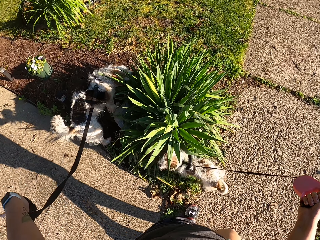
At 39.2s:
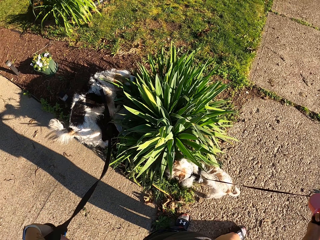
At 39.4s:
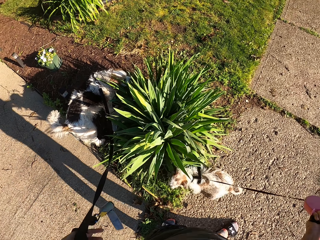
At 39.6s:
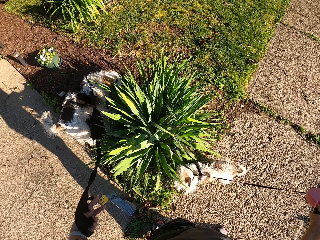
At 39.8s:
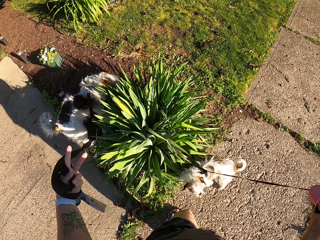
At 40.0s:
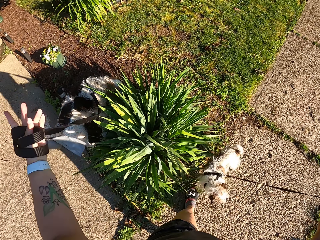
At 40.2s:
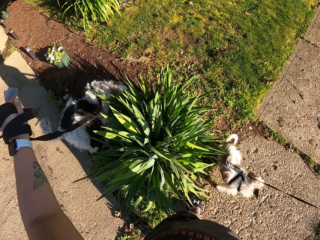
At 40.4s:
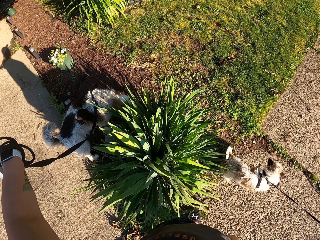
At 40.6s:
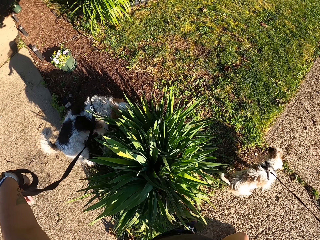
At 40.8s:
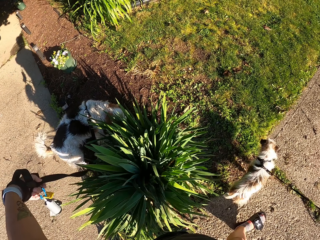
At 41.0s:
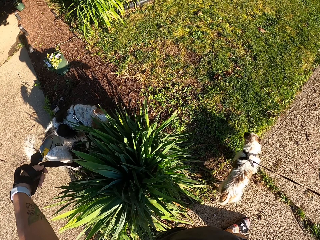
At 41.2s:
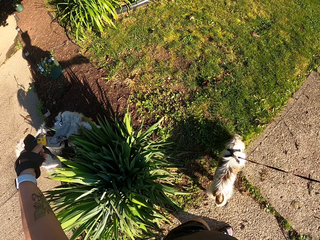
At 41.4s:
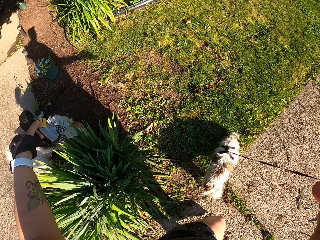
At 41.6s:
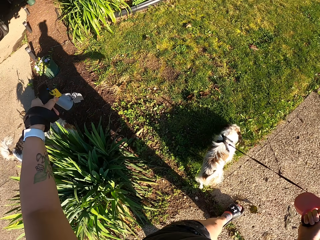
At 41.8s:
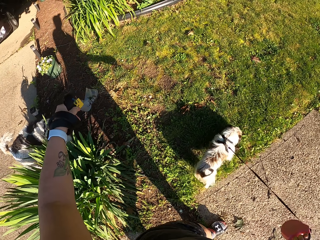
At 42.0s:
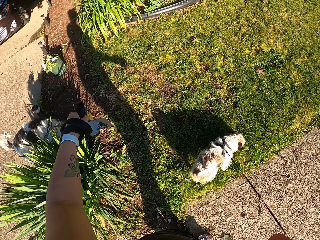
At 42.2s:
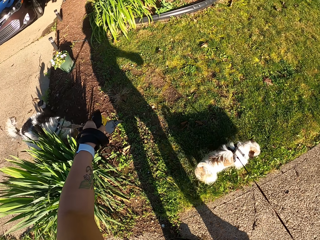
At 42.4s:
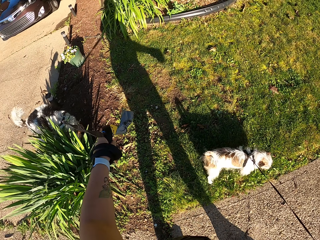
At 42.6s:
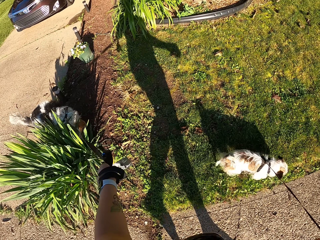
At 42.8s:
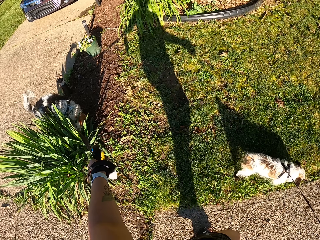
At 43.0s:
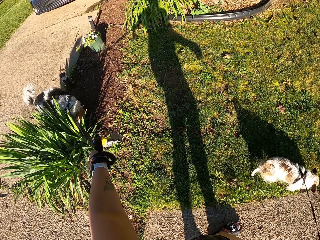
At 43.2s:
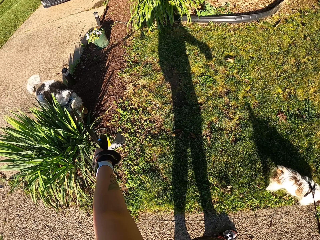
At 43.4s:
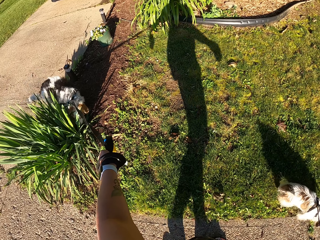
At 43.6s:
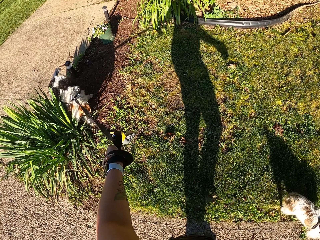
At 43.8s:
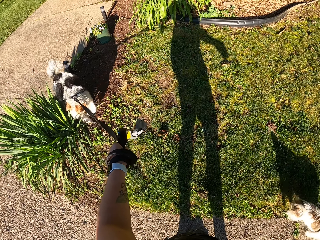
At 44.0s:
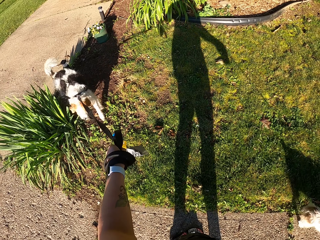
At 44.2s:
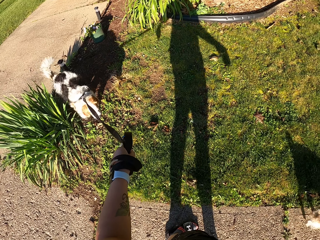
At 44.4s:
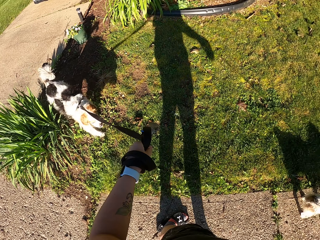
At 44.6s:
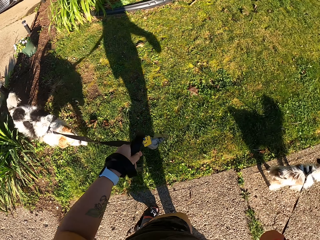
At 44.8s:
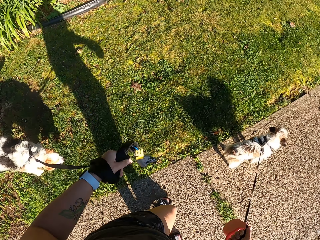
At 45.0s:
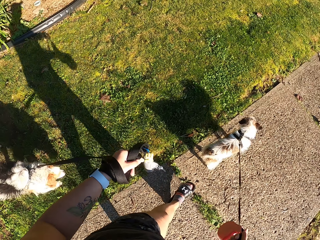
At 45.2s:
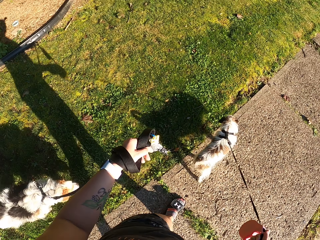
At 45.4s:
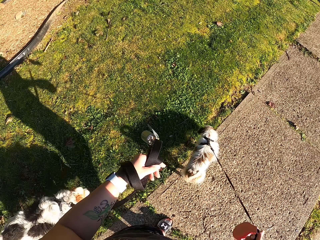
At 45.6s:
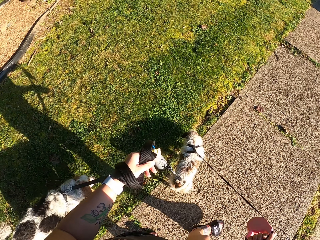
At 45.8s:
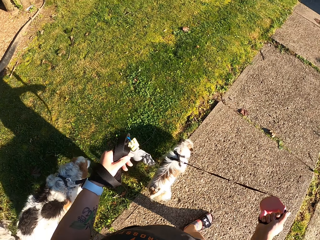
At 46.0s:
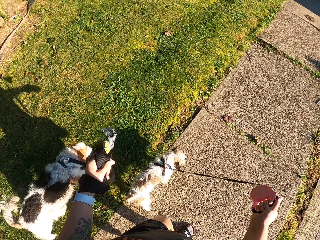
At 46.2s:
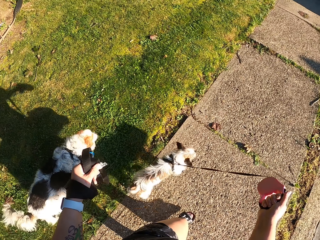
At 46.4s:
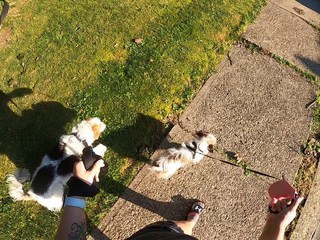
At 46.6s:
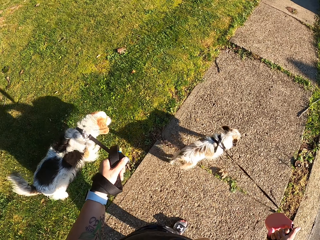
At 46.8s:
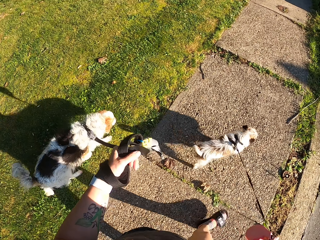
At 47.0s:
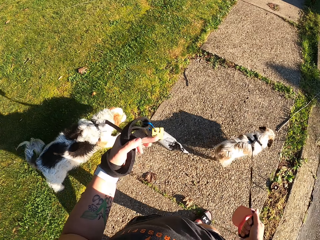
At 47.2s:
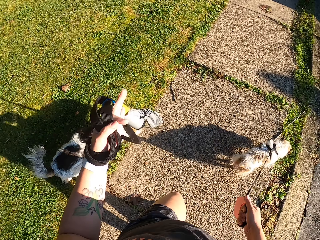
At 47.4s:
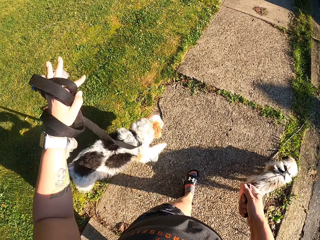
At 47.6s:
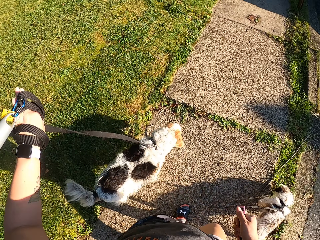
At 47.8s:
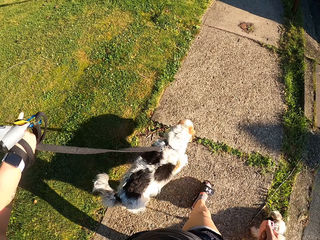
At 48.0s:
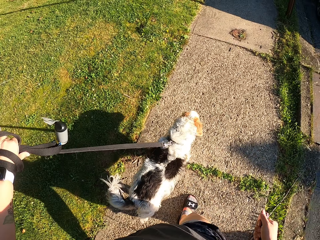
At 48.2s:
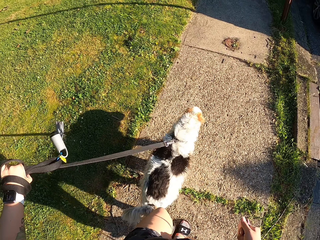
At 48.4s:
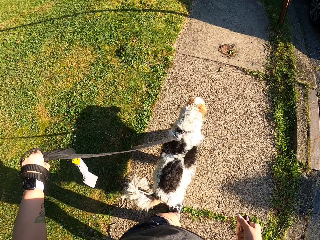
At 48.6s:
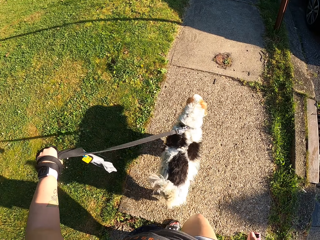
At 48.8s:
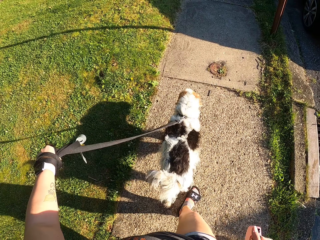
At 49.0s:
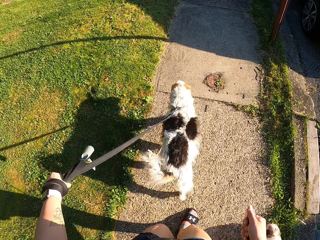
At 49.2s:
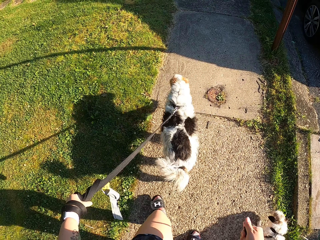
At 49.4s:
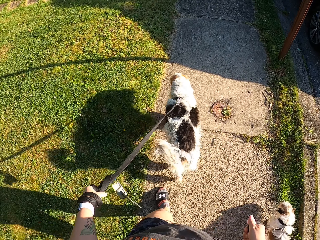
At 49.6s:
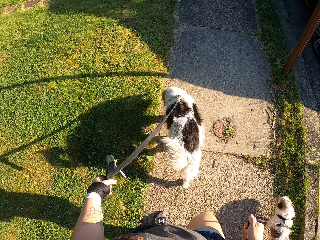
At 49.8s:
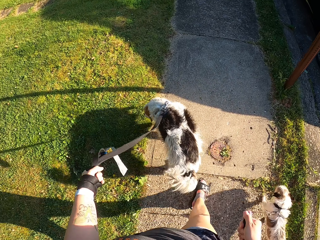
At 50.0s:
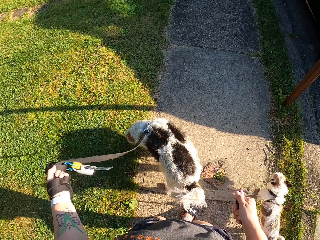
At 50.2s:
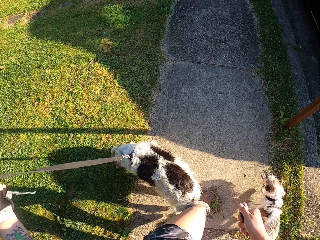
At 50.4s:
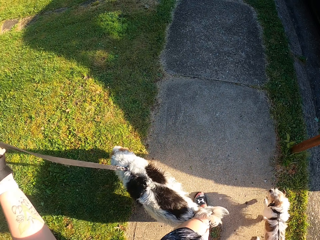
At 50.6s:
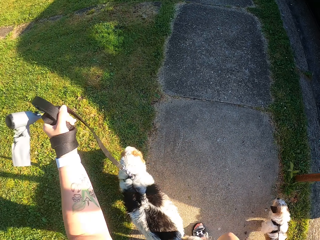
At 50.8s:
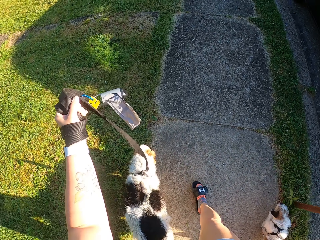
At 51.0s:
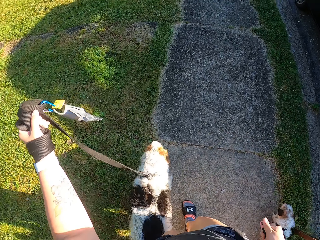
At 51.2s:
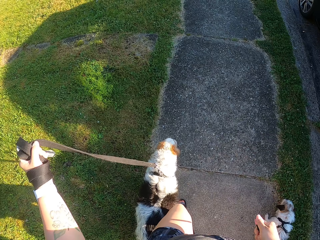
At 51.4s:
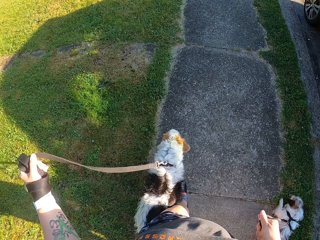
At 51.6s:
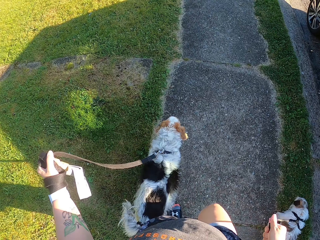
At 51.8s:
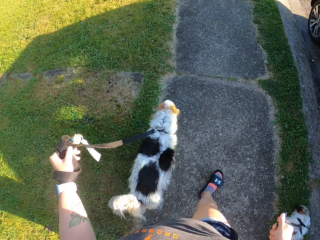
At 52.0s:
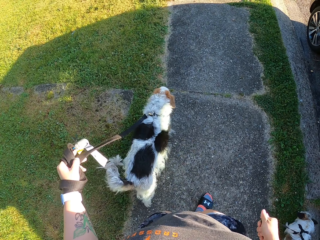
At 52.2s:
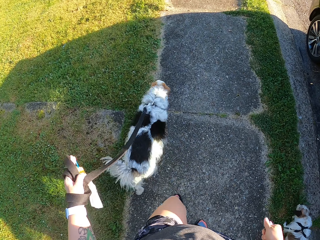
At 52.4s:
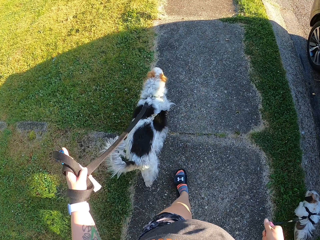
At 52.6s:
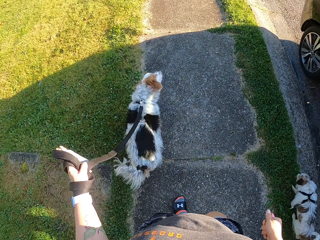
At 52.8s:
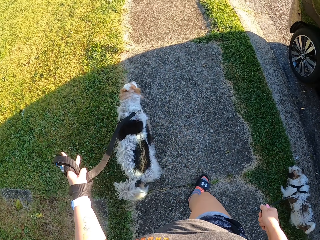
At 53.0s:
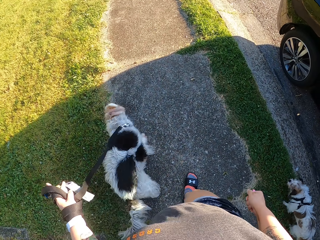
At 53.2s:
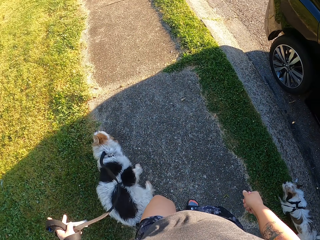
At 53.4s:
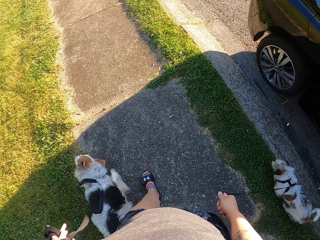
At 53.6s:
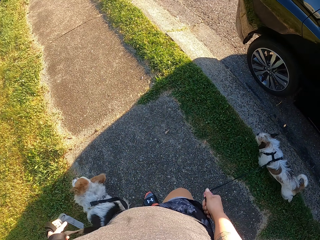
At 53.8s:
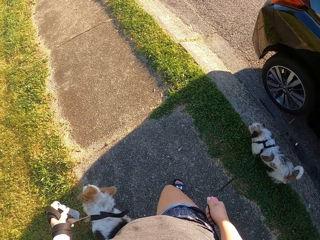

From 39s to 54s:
The camera wearer walks the dogs. She rolls the dog leash on her hand. She walks the dogs. A dog walks on a lawn. The camera wearer rolls the dog leash on her hand. She walks the dogs on the sidewalk. She rolls the dog leash on her hand. She walks the dogs on the sidewalk.

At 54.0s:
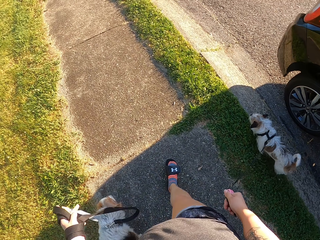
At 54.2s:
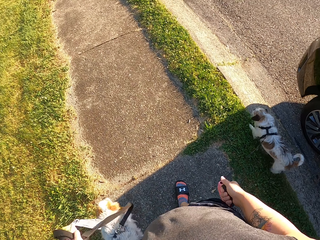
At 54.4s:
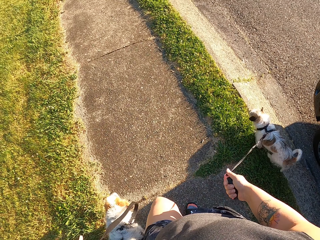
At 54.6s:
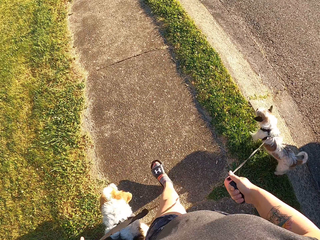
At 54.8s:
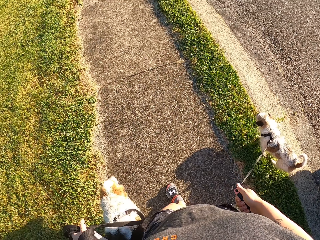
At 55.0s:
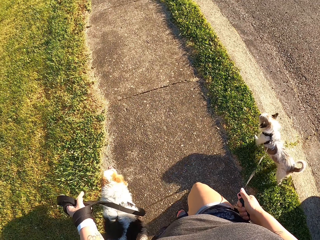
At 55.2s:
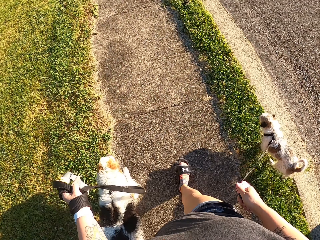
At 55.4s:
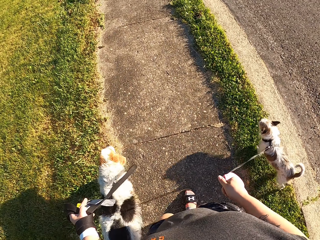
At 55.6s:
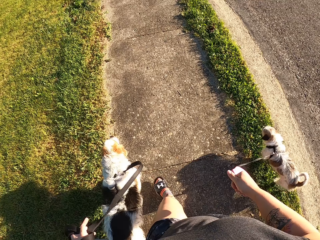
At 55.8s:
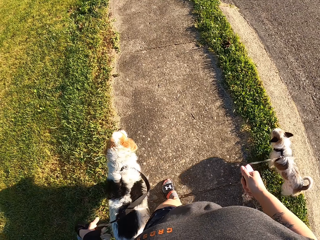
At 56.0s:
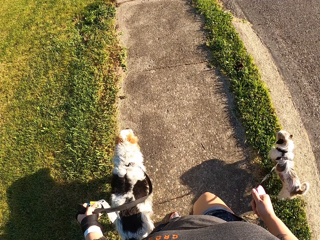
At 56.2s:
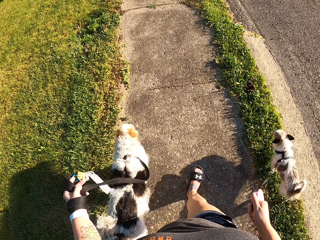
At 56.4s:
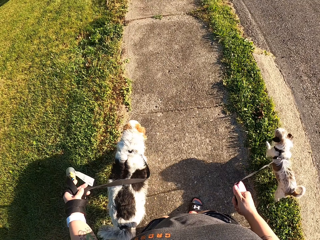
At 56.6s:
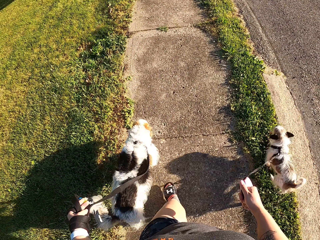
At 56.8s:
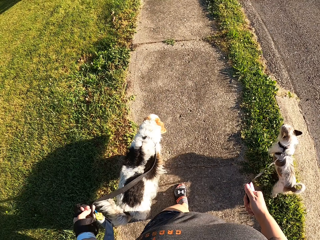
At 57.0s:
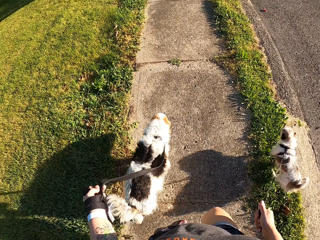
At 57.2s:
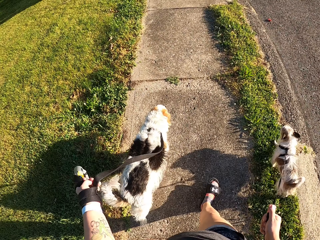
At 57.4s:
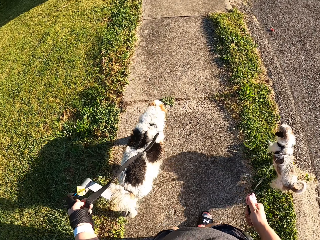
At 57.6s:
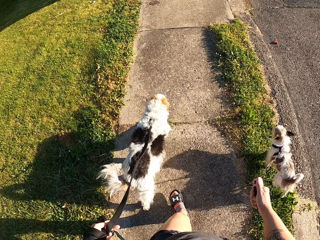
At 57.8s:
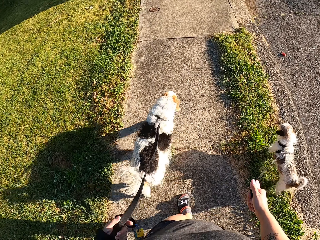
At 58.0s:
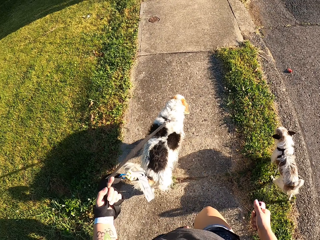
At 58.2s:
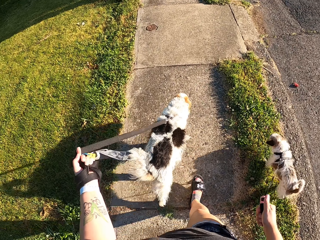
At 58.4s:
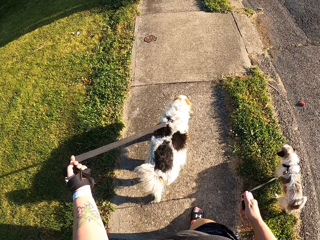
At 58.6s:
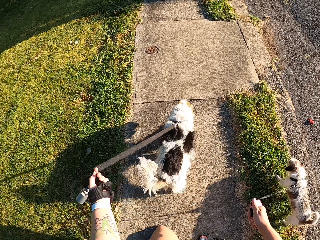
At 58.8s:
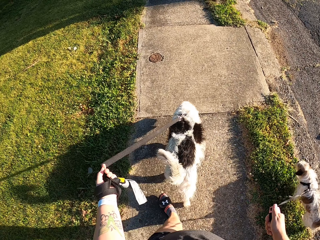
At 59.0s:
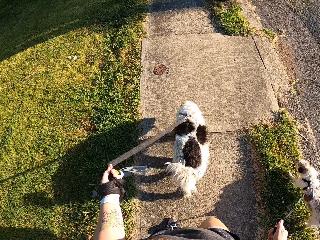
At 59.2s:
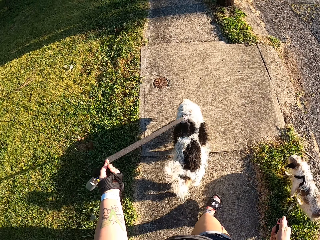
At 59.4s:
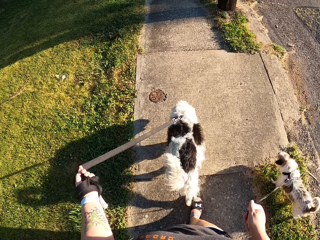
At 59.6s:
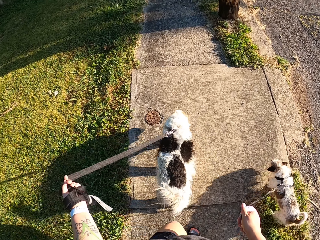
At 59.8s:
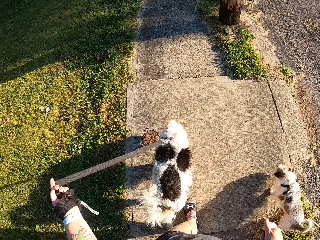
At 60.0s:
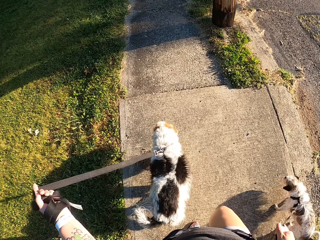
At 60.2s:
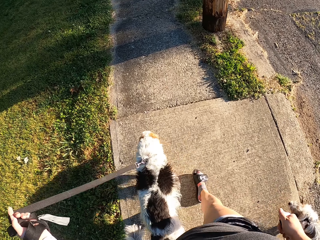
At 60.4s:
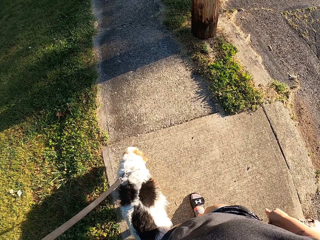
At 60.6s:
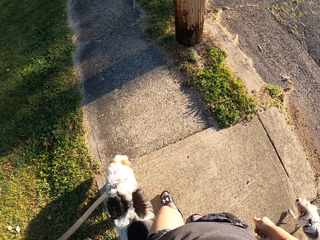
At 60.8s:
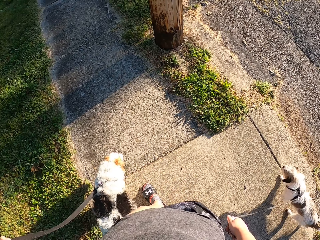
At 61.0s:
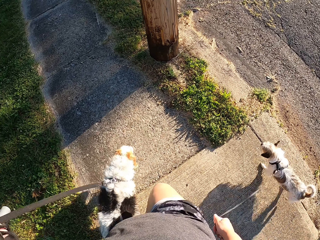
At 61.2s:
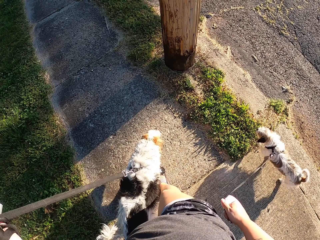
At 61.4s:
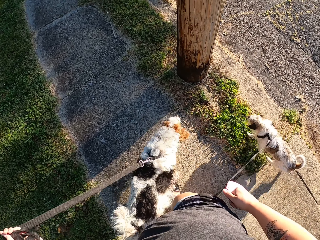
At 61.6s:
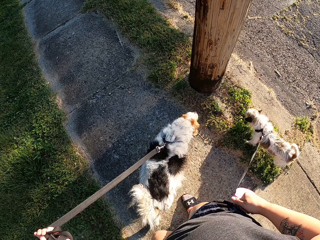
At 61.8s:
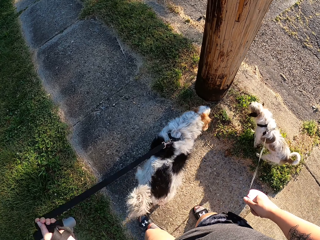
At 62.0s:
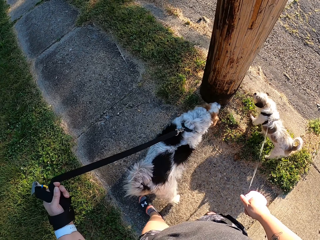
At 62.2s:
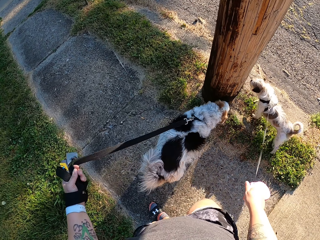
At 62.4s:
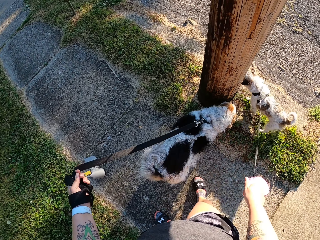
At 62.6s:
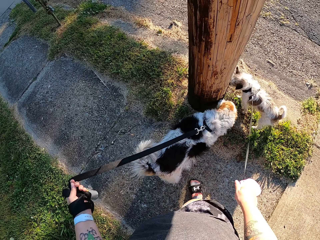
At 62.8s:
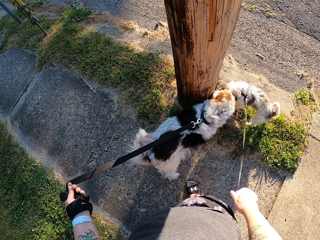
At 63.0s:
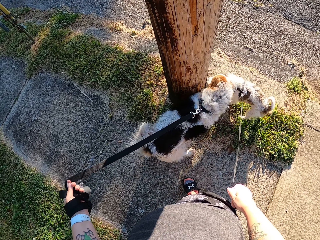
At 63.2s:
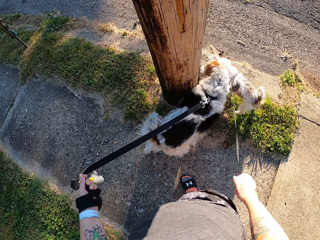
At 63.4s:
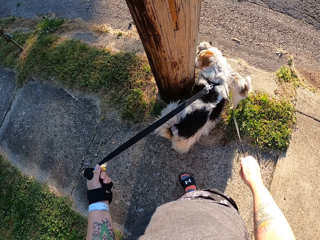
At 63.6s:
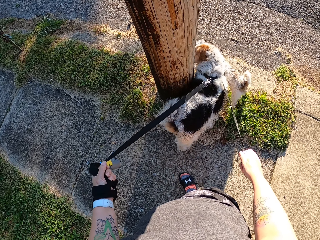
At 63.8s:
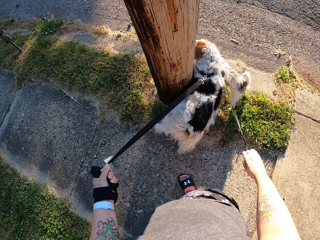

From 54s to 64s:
The camera wearer stands on the sidewalk.
